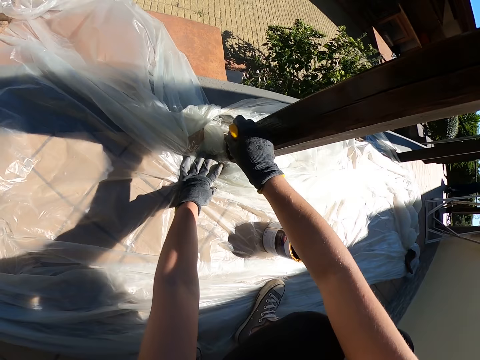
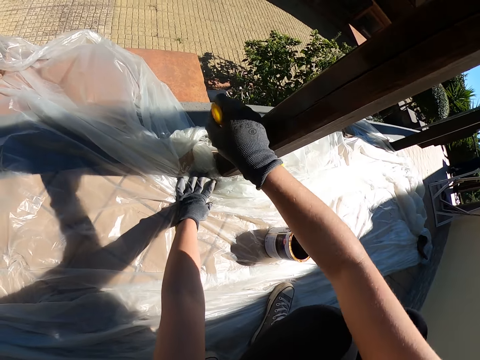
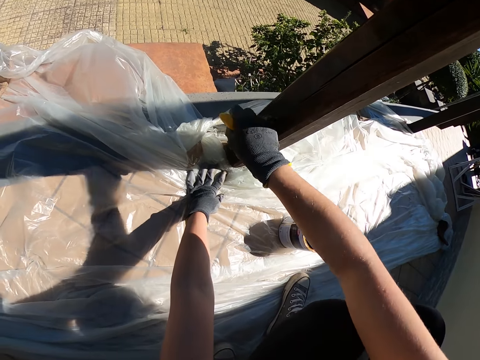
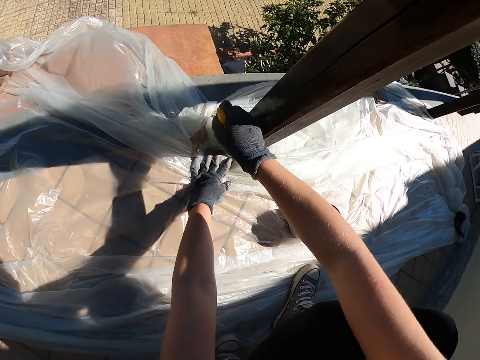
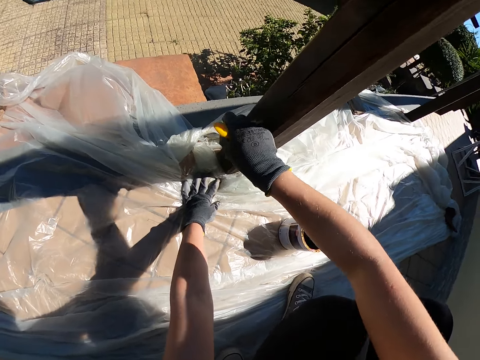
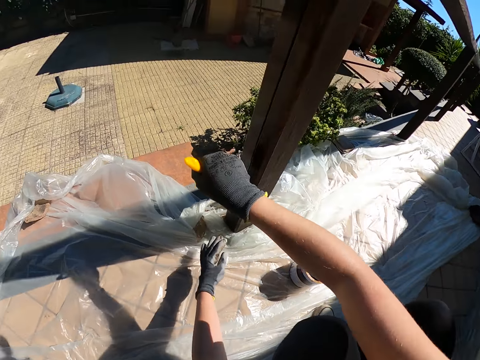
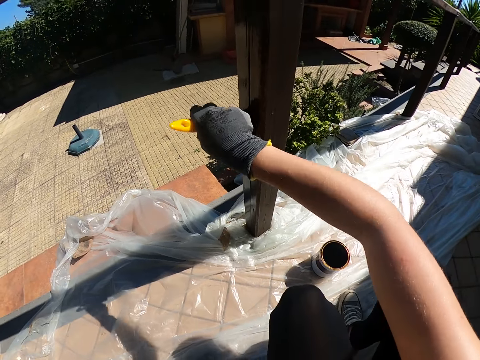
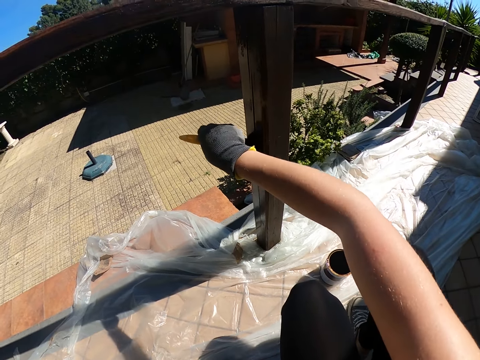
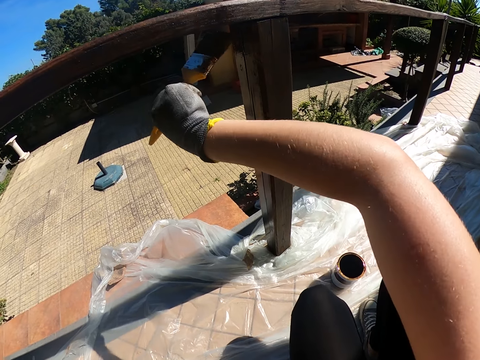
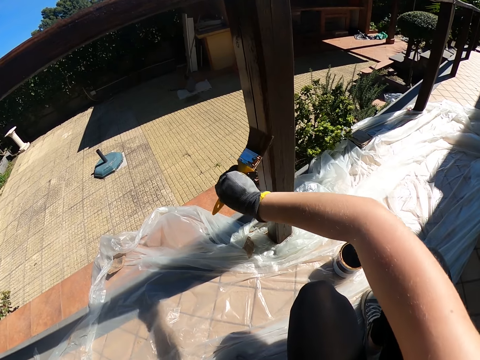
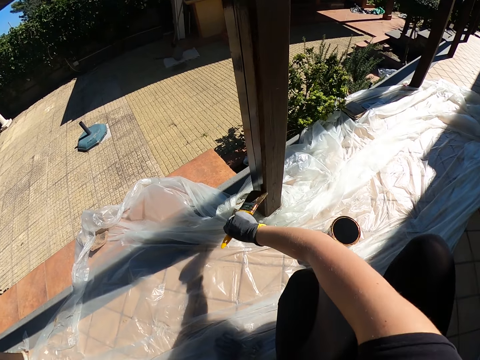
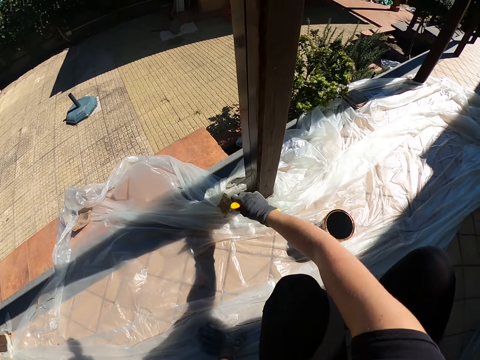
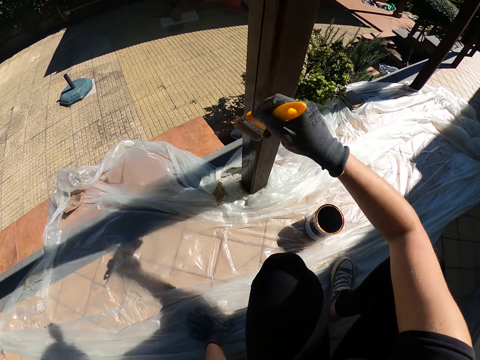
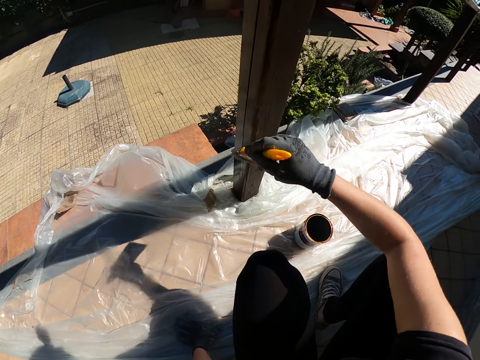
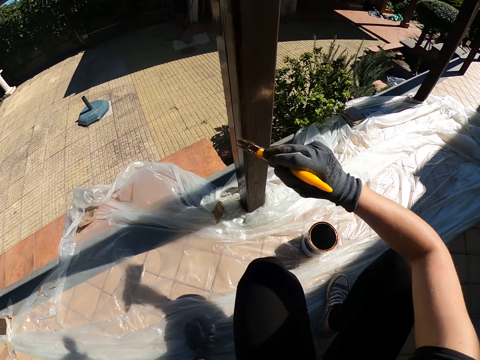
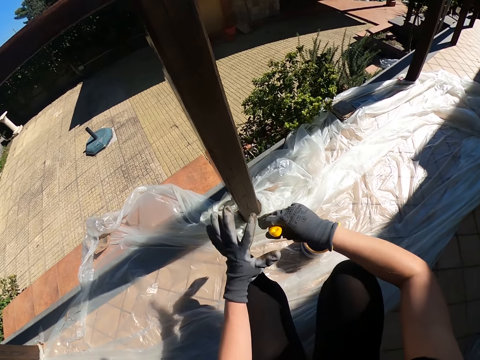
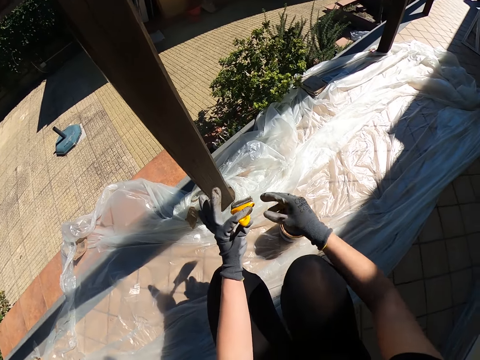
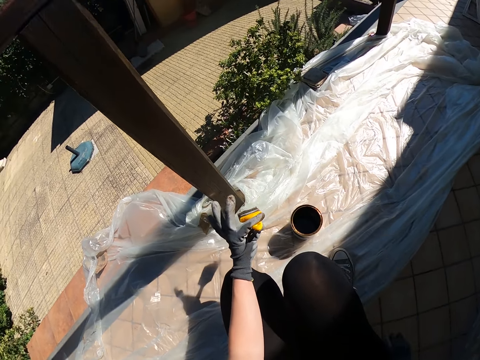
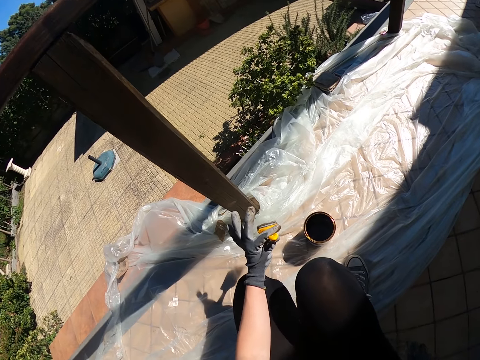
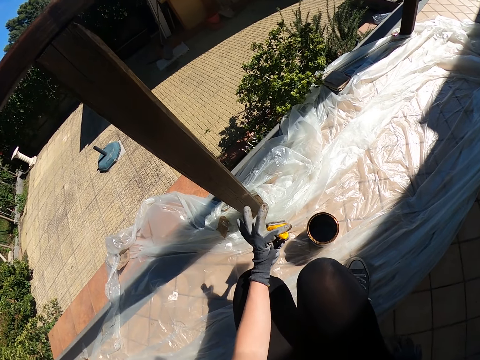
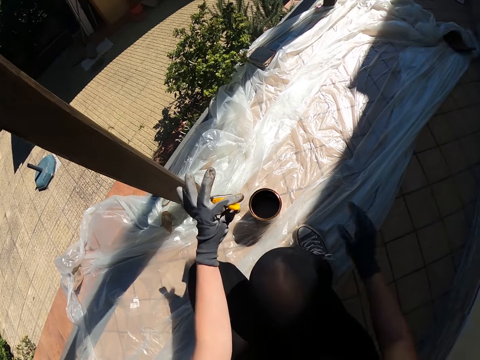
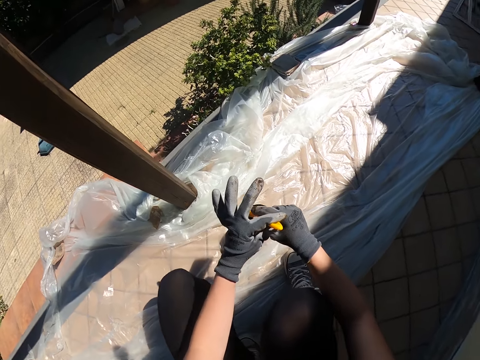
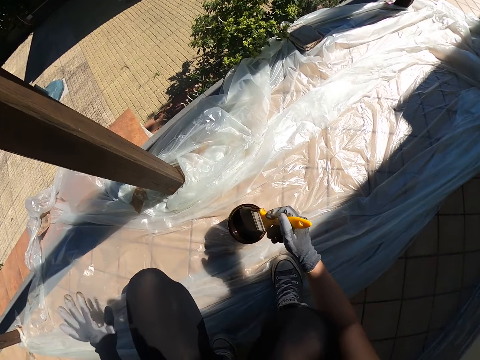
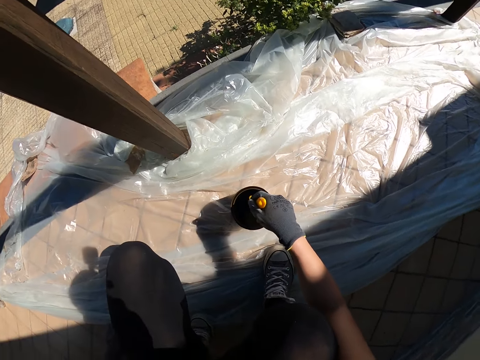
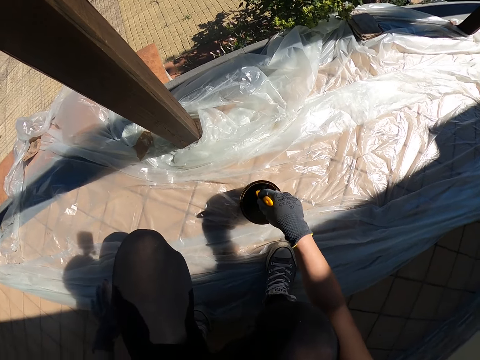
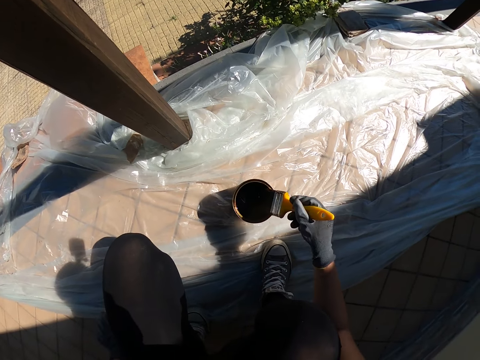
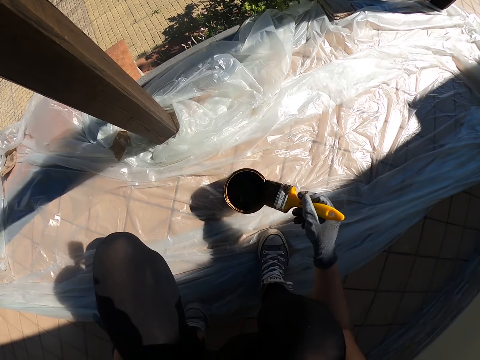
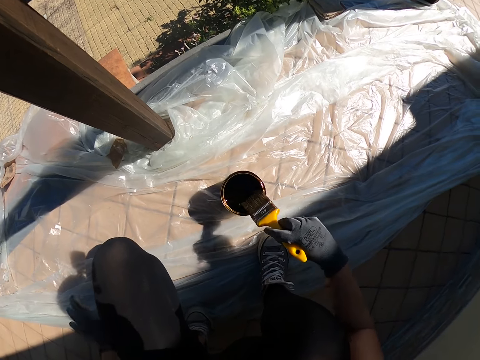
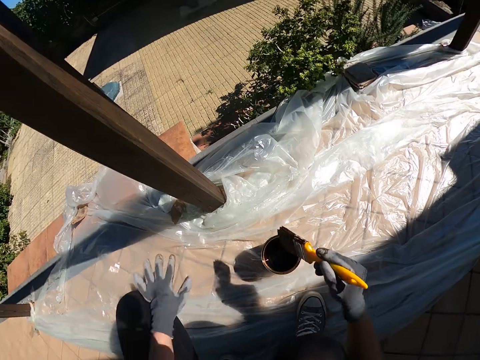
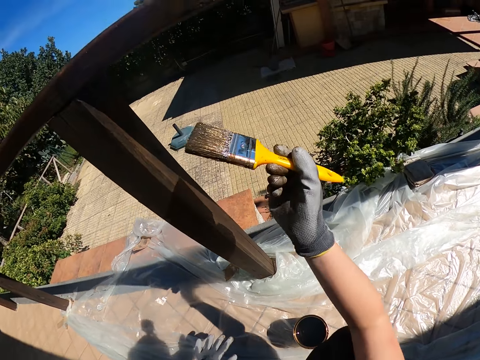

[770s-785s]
The camera wearer removes his left hand from the nylon. He stops painting again. He switches the paint brush from his right hand to his left hand. He dusts his fingers on the side of his trousers. He touches something. He switches the paint brush from his left hand to his right hand. He takes paint from the paint container again. He rubs the paint brush on the inner side of the container again.

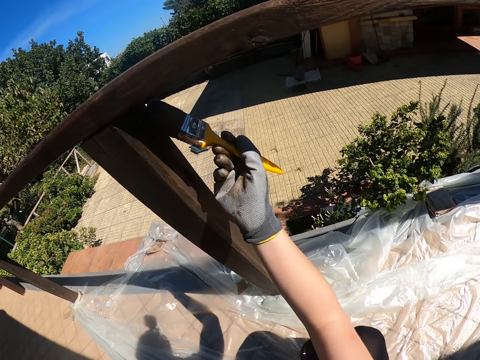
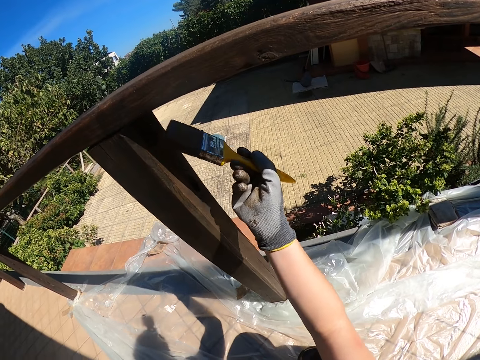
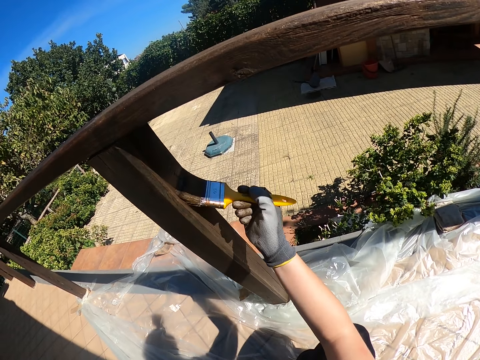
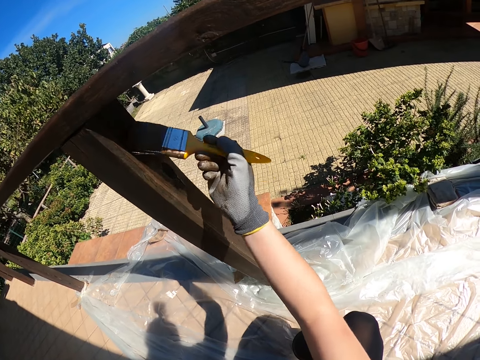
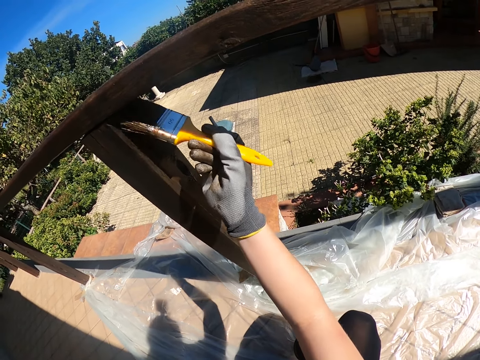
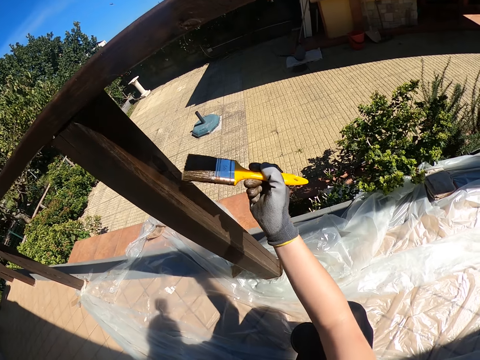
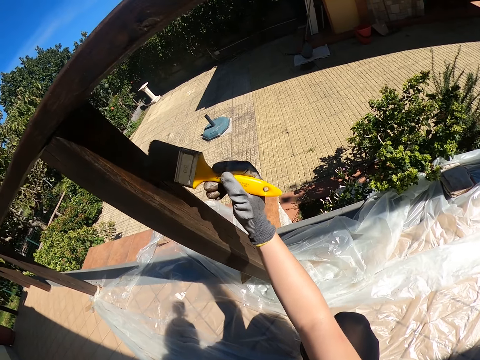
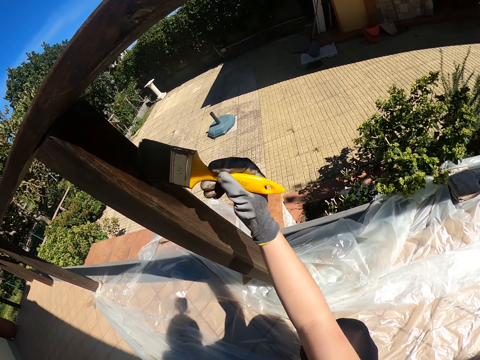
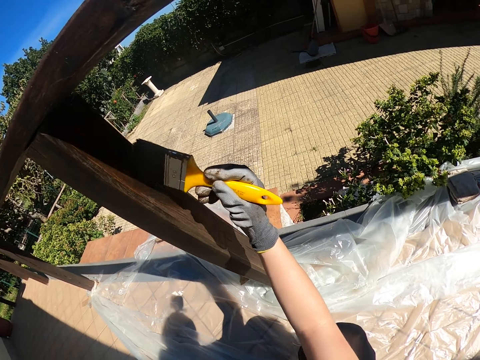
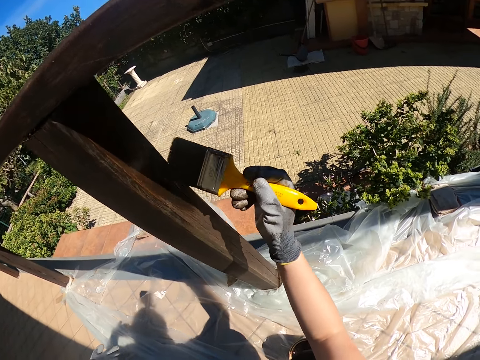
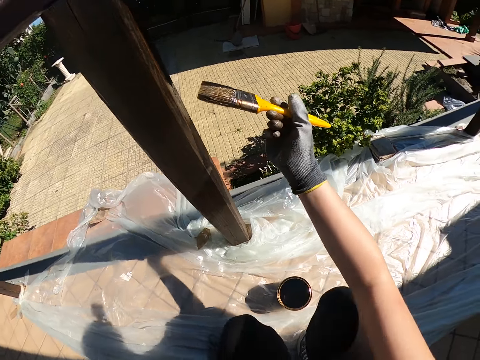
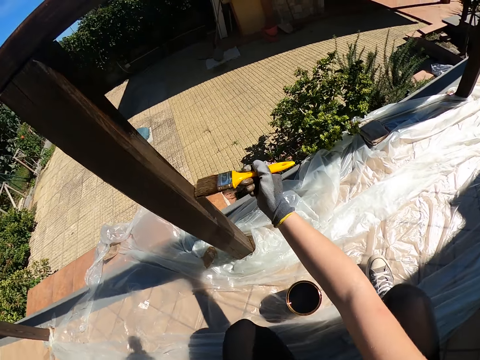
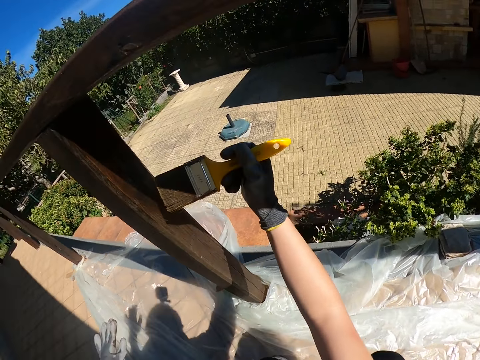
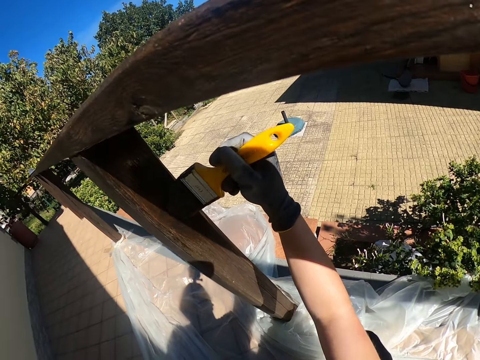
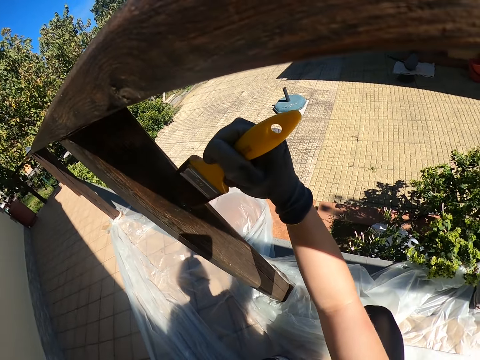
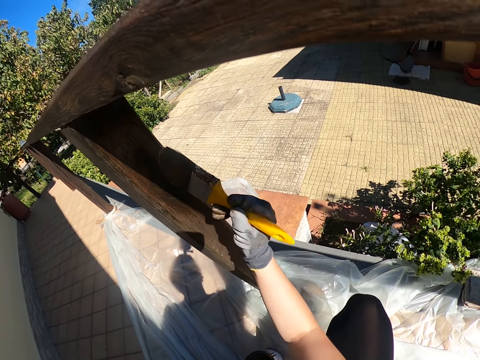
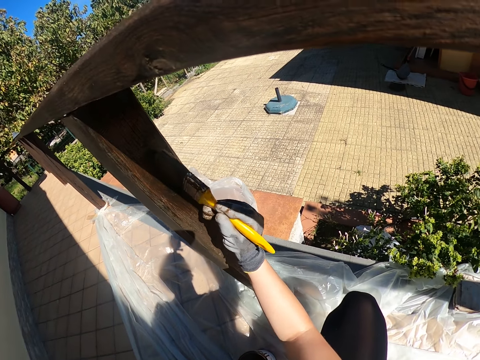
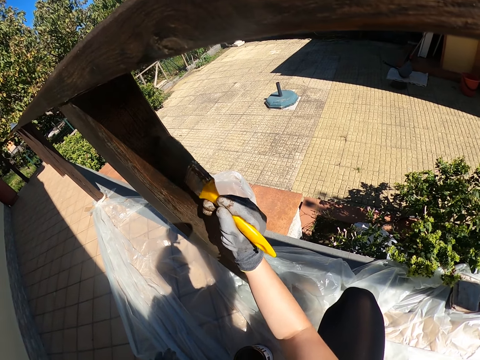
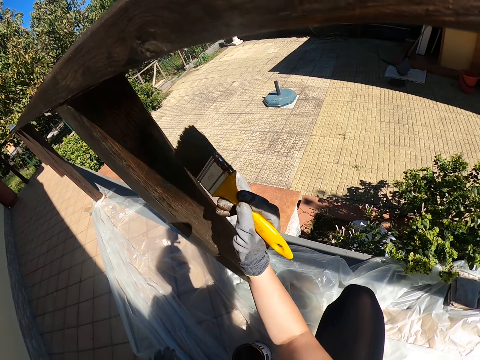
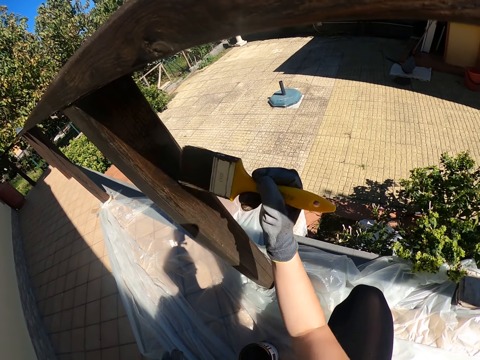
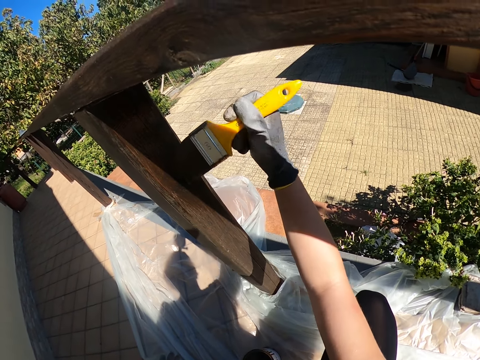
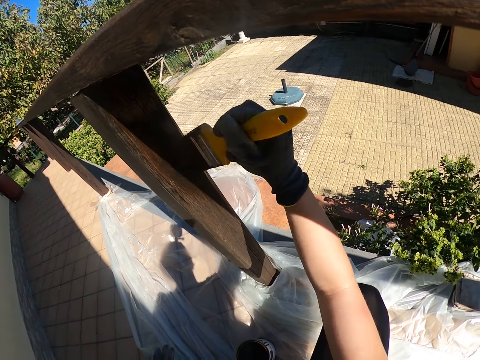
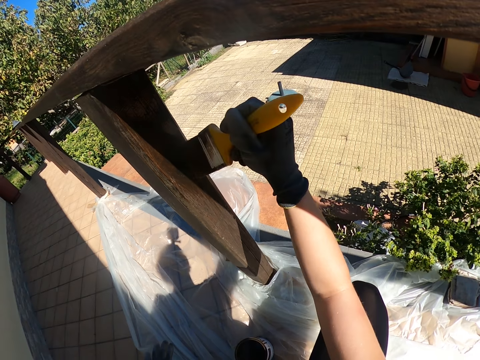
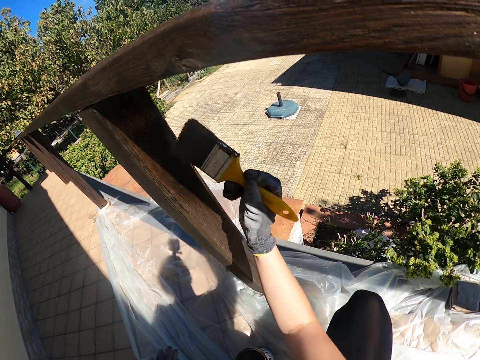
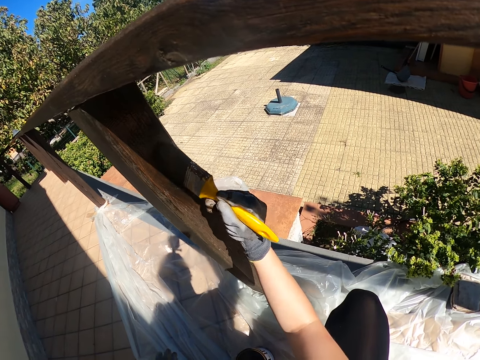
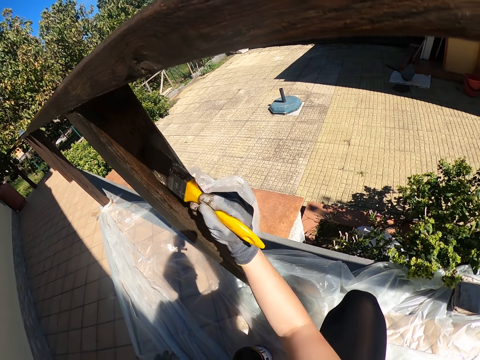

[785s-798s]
The camera wearer continues to paint the vertical panel of the railing with a brush. They move closer to the vertical panel of the railing.
